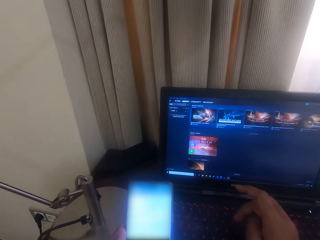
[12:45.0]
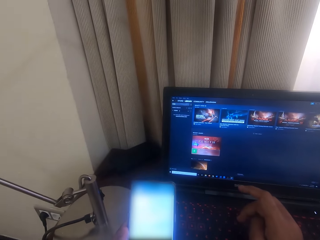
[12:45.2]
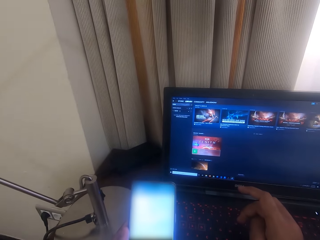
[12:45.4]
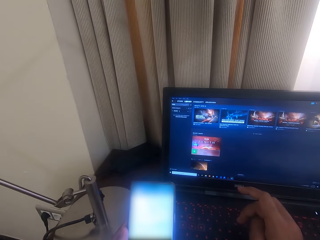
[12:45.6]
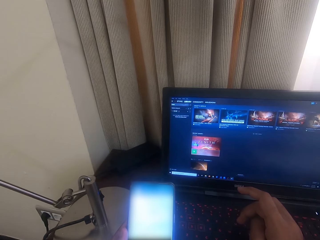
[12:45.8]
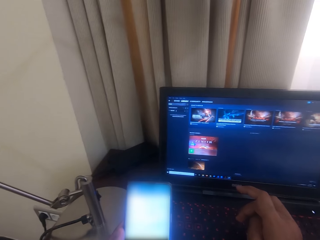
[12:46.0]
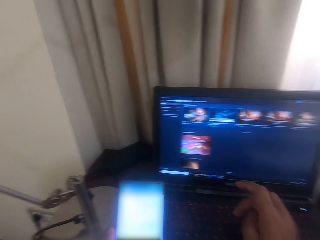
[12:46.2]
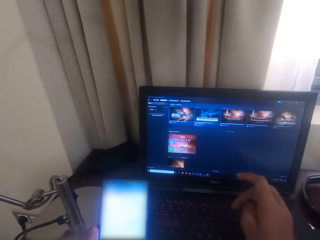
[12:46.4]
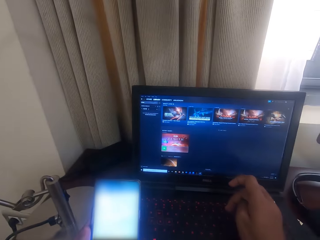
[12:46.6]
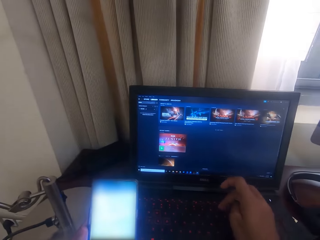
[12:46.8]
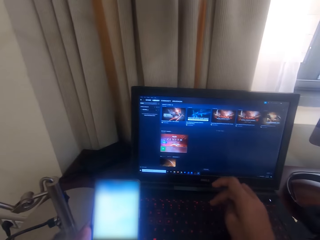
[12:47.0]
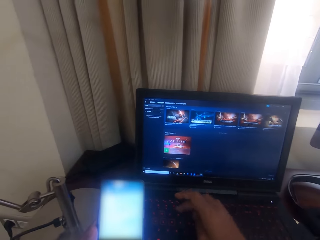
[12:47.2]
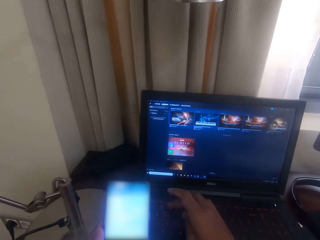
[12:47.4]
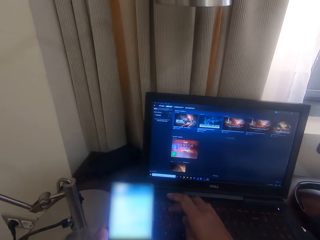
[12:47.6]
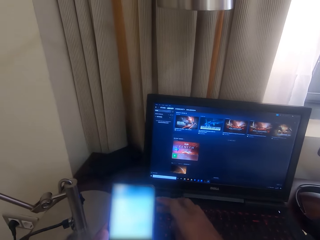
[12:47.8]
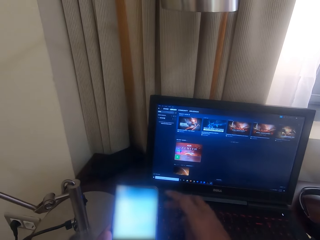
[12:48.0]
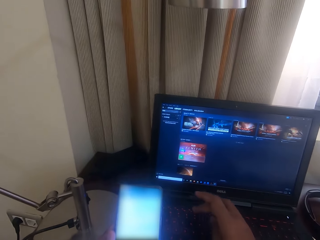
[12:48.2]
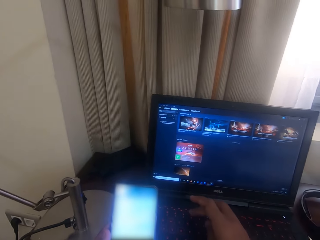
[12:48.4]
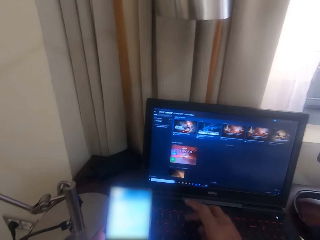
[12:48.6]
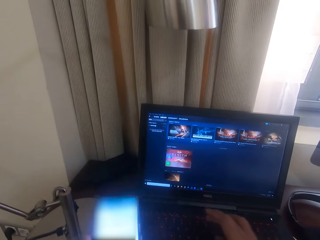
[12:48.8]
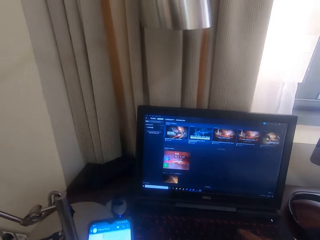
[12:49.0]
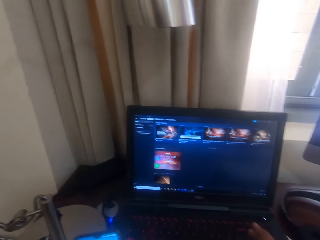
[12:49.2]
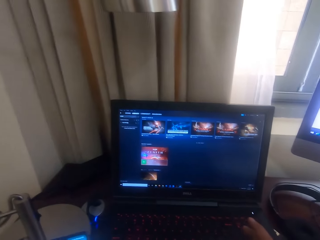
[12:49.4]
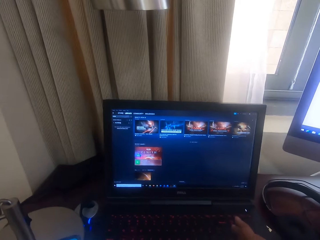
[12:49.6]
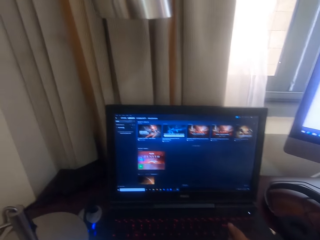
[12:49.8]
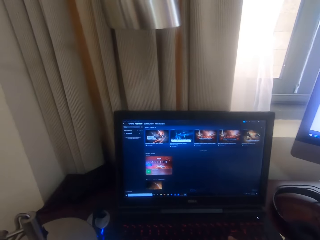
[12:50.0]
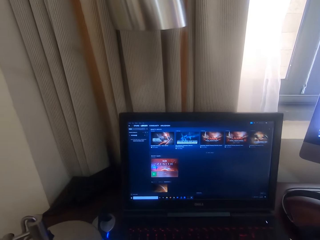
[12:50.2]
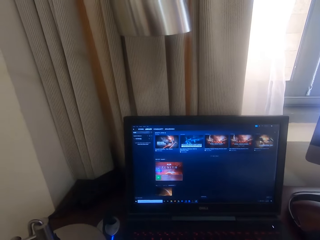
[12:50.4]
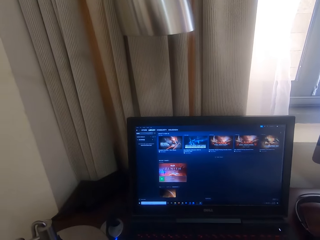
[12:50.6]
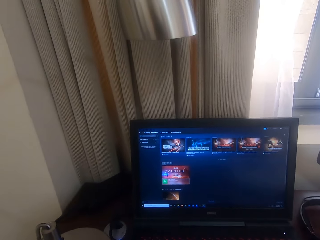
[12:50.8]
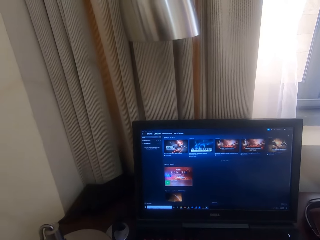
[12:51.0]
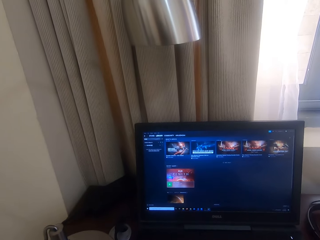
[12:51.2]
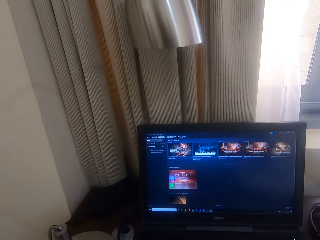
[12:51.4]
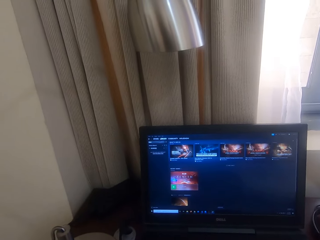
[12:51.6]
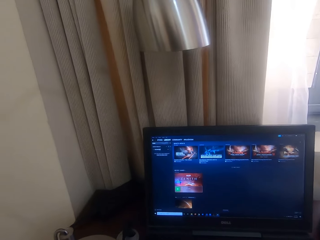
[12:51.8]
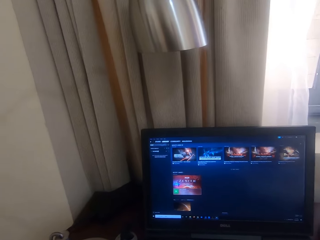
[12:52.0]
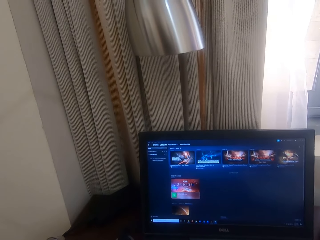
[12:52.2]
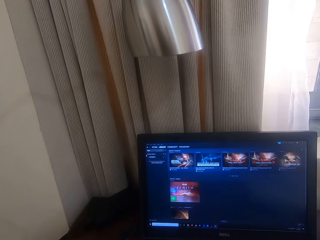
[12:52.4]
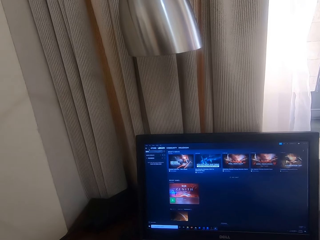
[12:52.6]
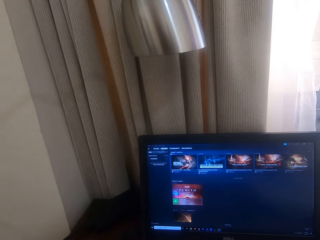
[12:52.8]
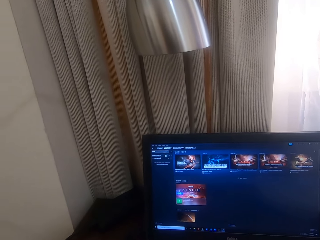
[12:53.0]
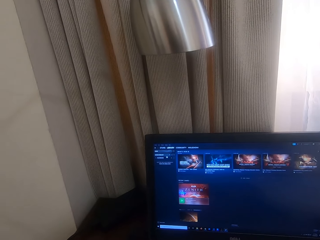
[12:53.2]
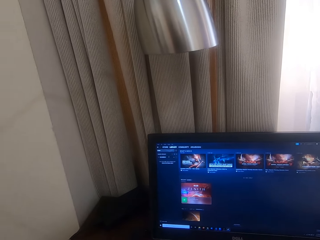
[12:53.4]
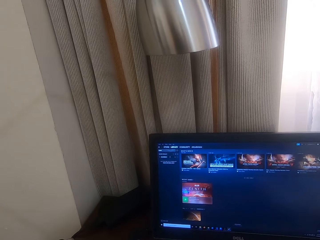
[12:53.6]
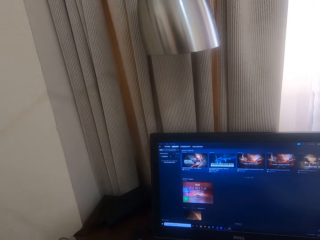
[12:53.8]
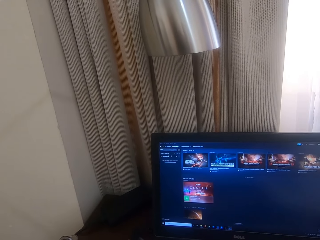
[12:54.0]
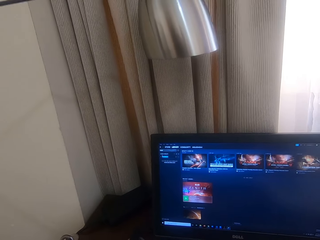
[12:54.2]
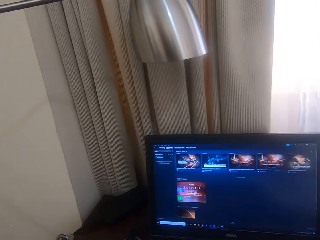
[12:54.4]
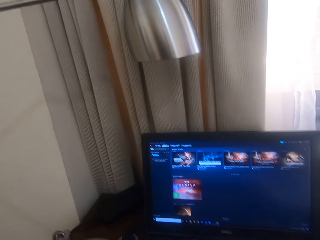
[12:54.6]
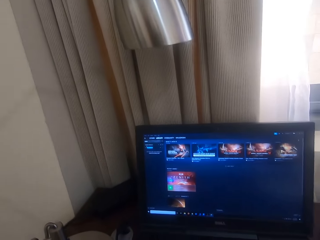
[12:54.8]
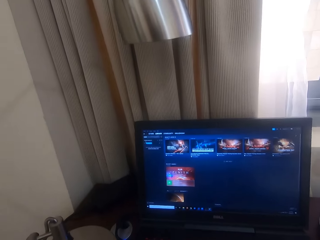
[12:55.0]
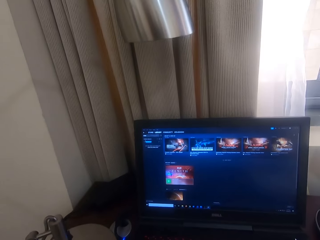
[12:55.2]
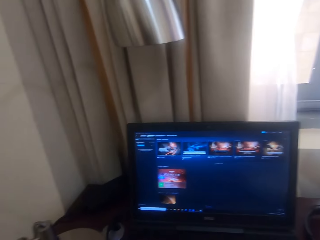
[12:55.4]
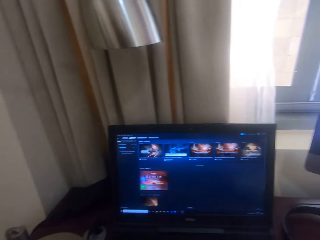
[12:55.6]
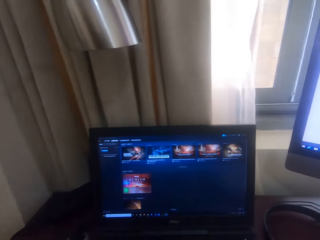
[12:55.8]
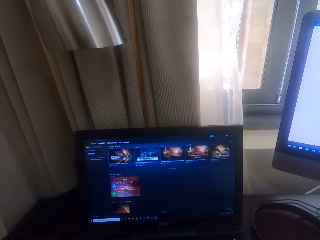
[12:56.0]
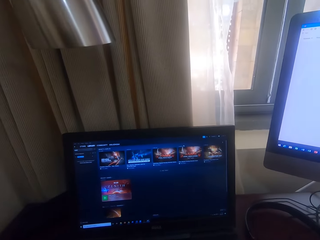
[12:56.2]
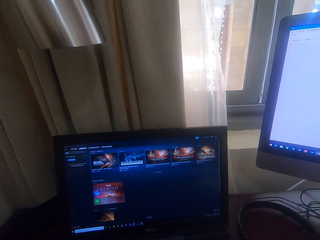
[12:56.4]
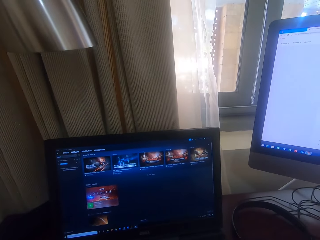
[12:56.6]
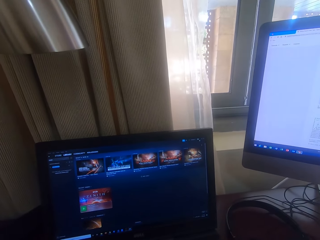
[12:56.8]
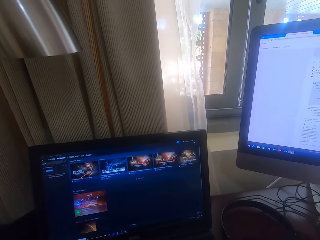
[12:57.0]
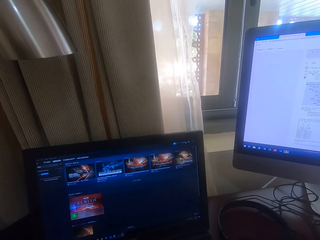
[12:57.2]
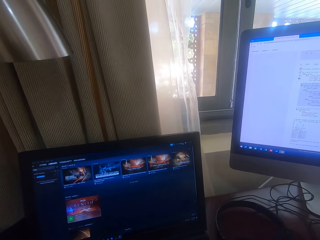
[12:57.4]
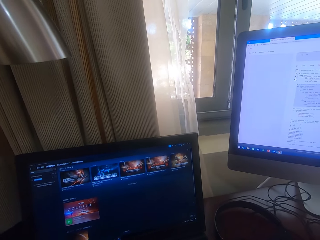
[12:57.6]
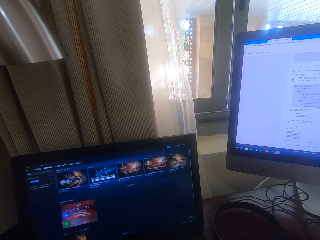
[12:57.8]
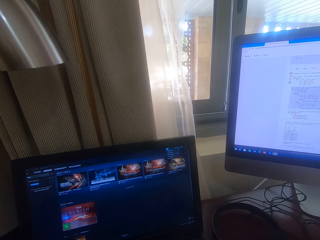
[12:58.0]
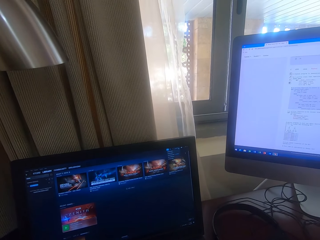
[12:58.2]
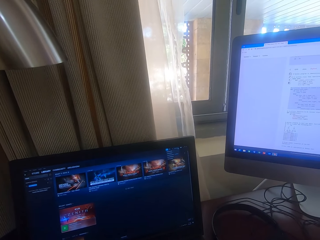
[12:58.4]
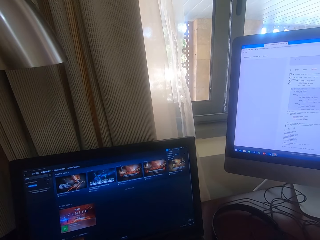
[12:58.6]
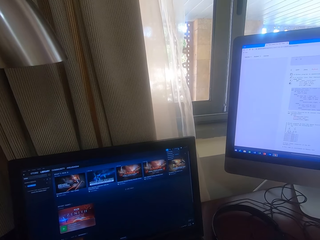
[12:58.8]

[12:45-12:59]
The camera wearer puts away the phone. They operate the laptop.

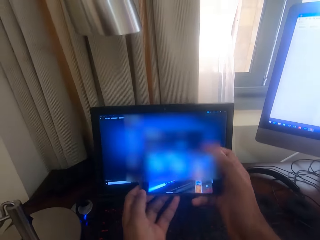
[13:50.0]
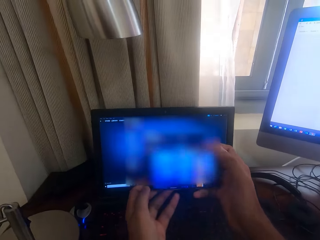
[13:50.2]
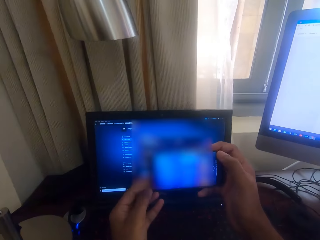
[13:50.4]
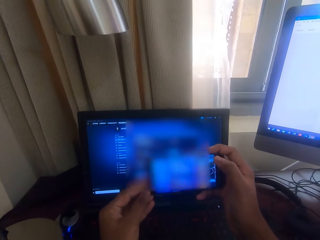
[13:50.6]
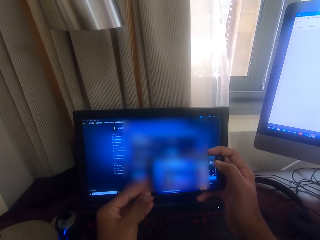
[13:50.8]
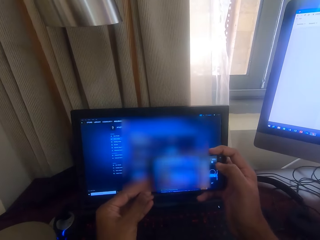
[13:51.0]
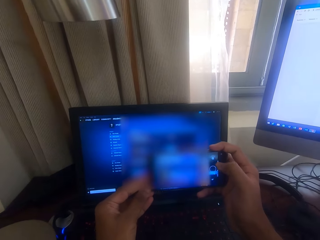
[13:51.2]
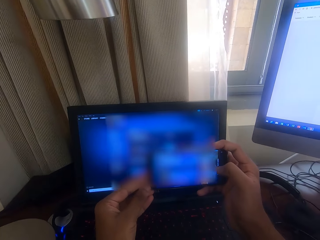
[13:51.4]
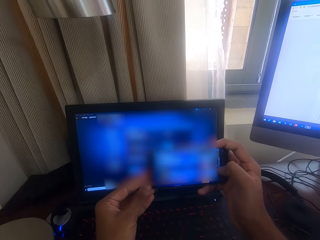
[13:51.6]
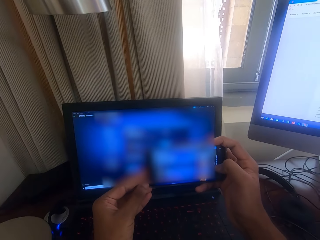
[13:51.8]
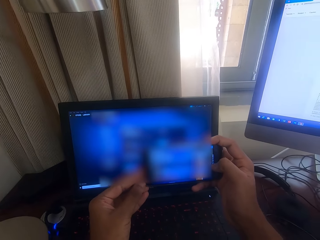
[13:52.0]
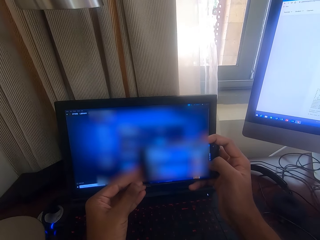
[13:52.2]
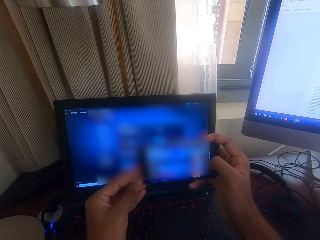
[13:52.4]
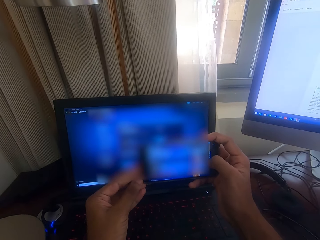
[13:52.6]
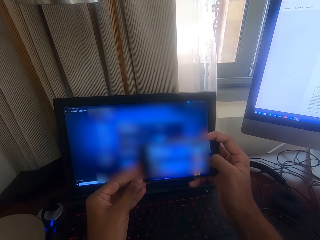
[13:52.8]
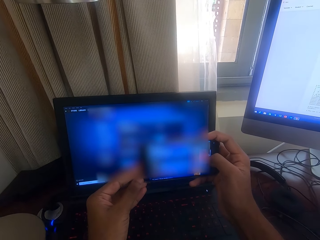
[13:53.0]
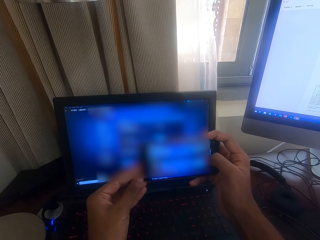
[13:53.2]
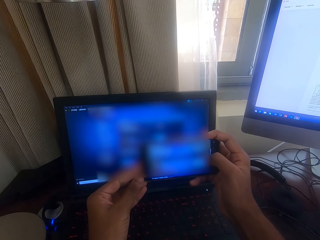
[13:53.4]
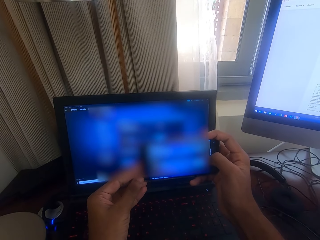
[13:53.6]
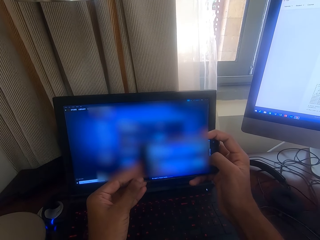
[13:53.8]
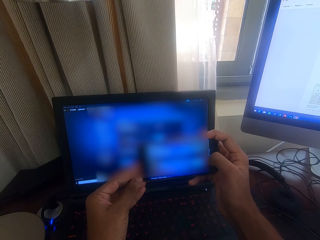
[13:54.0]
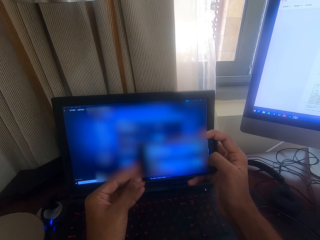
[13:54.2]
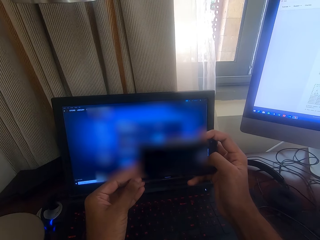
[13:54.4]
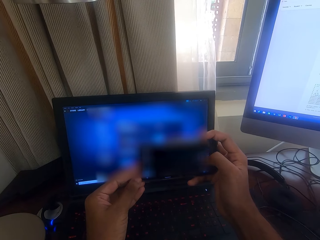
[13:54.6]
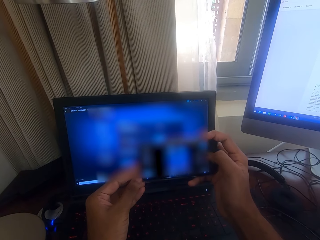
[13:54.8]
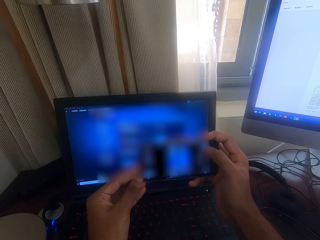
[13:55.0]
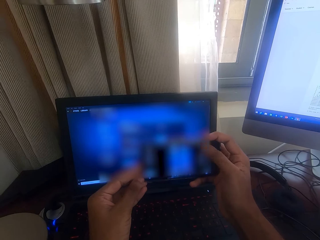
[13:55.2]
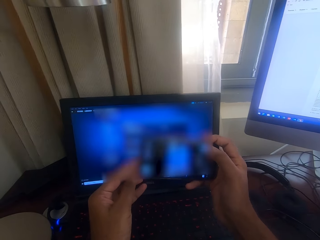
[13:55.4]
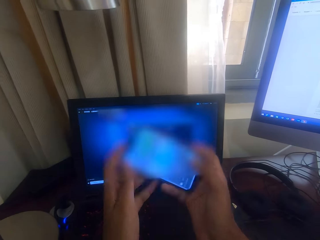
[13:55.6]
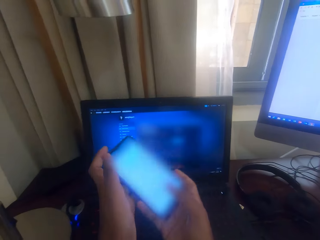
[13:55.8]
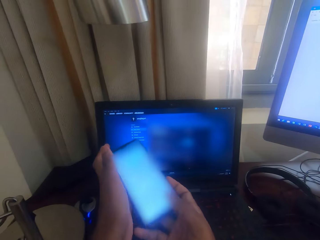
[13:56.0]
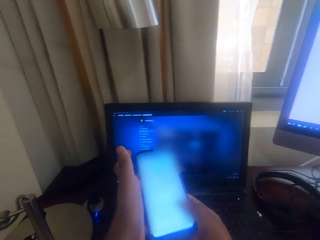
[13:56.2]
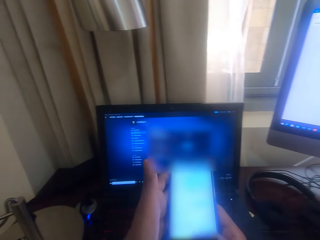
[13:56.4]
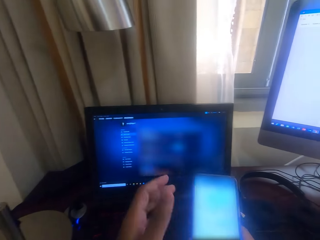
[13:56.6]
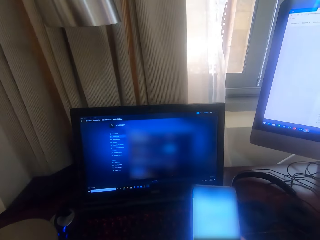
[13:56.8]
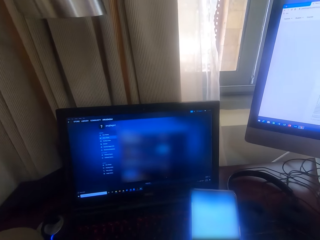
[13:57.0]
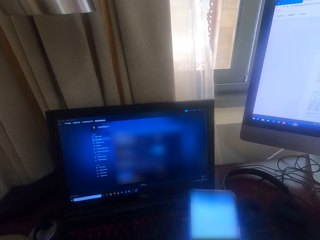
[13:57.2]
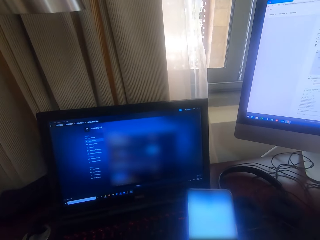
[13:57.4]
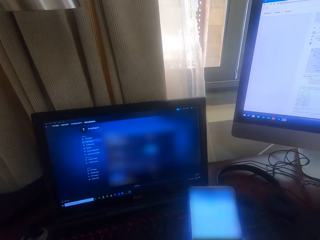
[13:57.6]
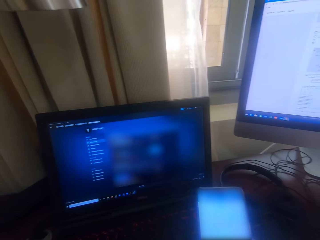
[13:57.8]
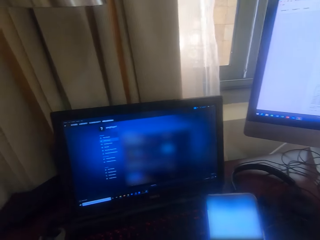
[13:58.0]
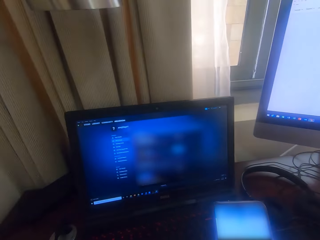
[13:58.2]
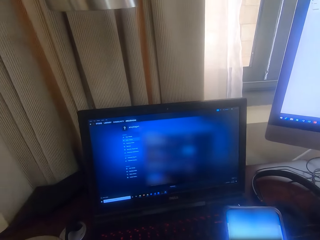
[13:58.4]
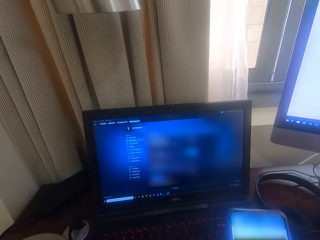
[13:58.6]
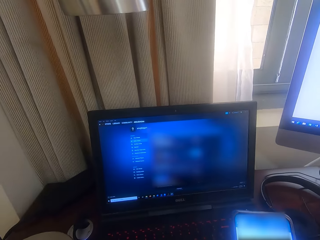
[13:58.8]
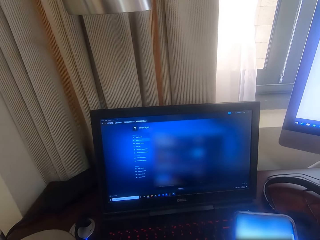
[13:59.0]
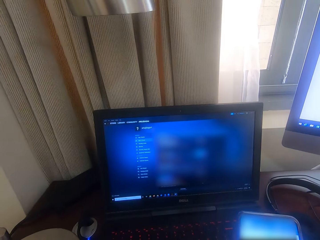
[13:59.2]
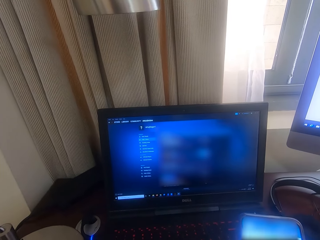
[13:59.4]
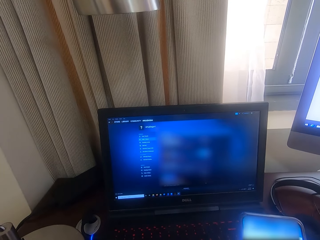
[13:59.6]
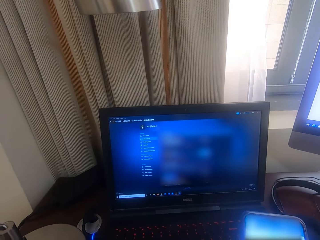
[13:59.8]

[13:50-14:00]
The camera wearer snaps a picture on the screen. They operate a mobile phone.
